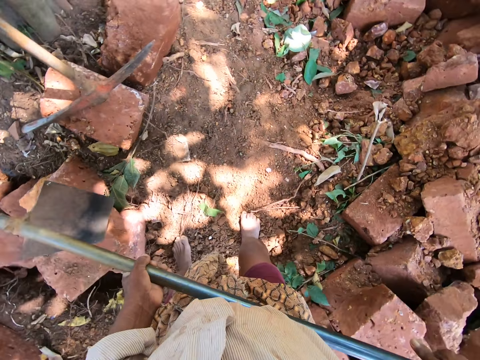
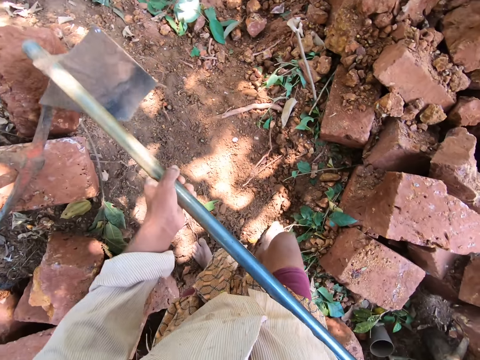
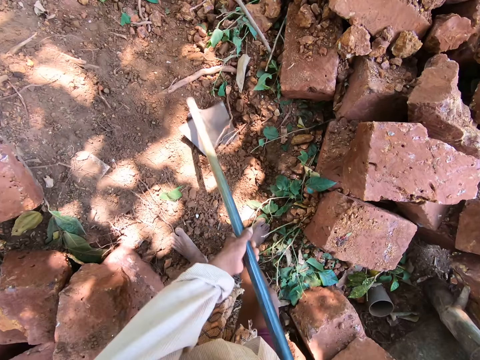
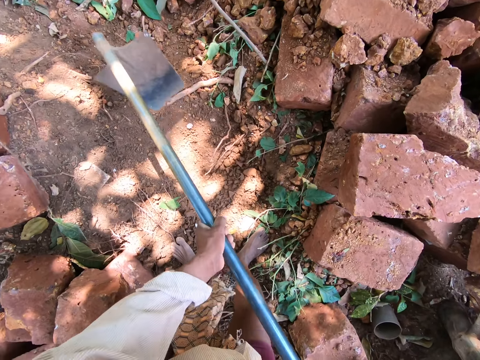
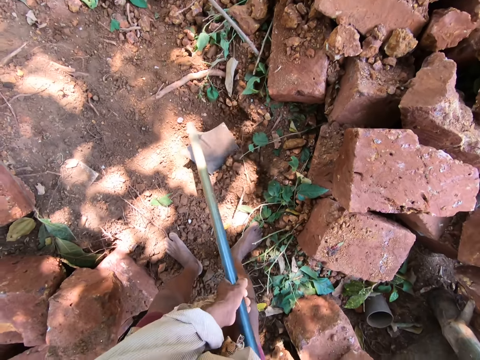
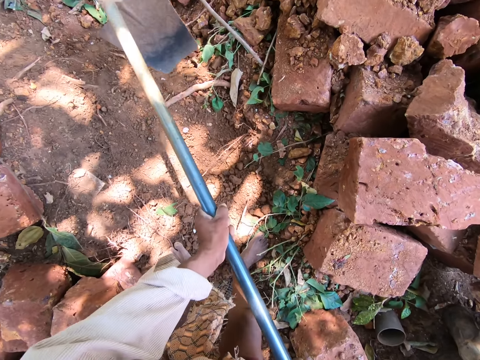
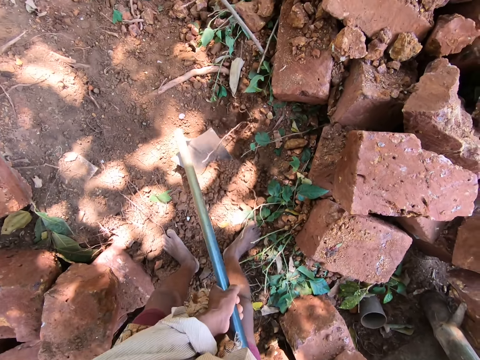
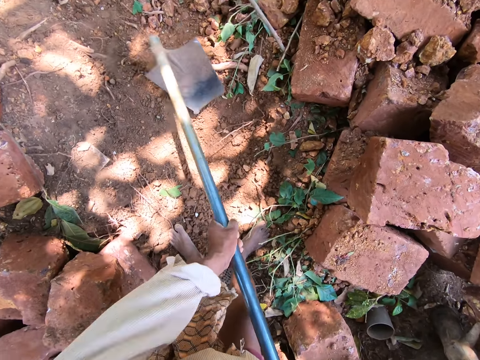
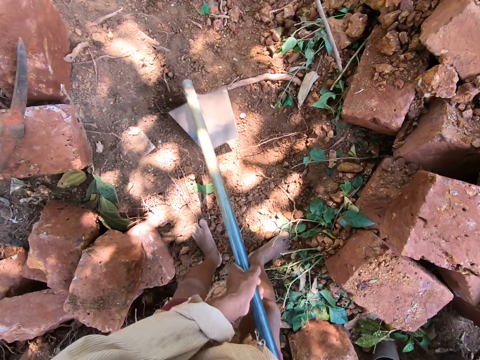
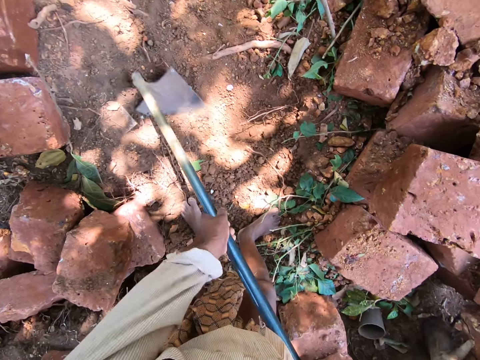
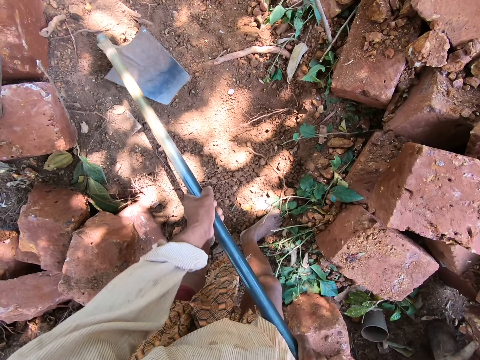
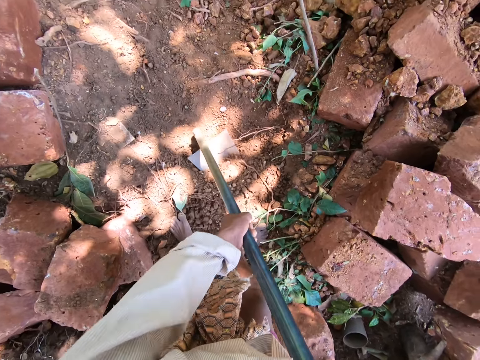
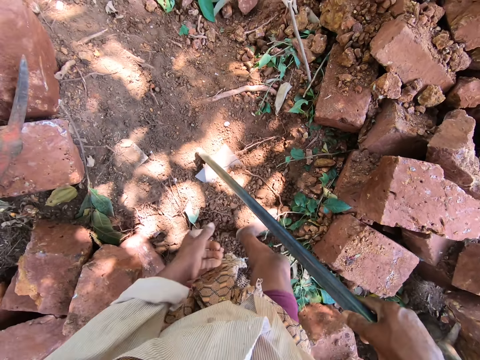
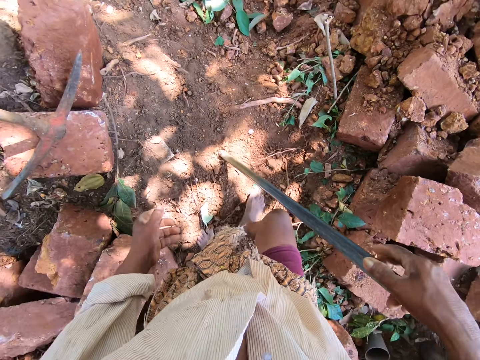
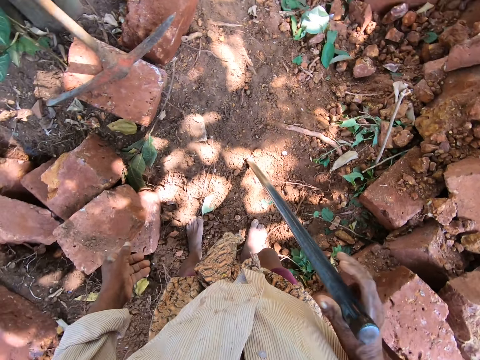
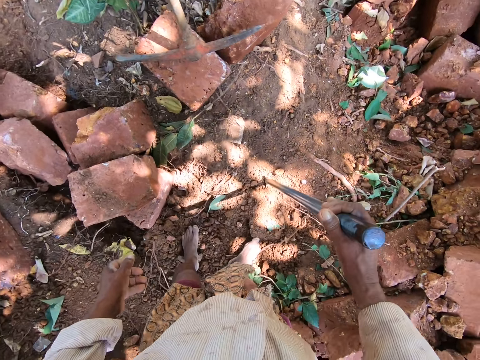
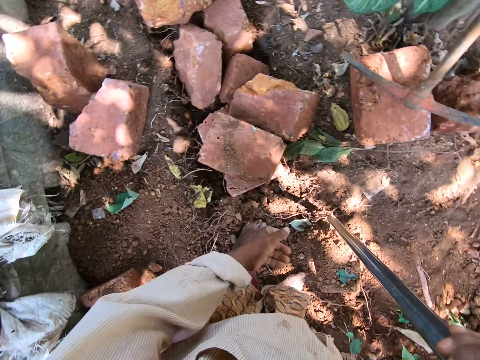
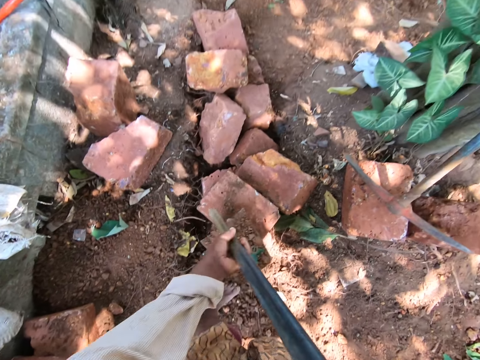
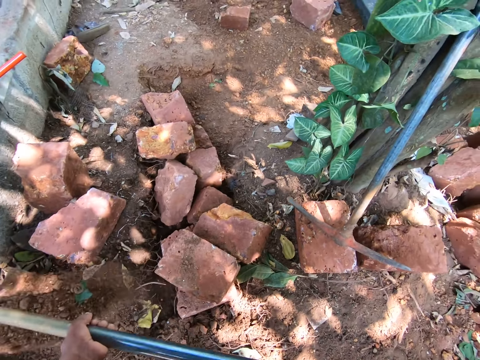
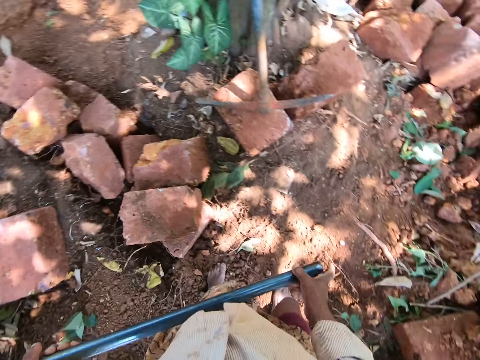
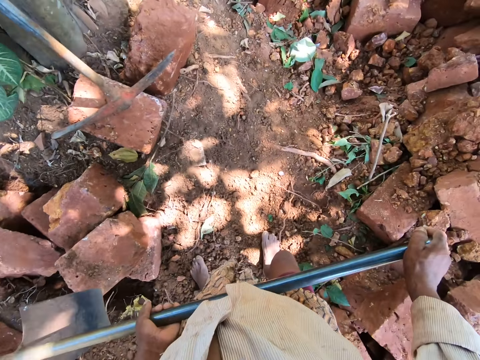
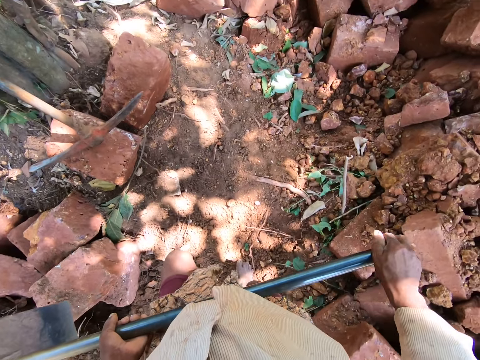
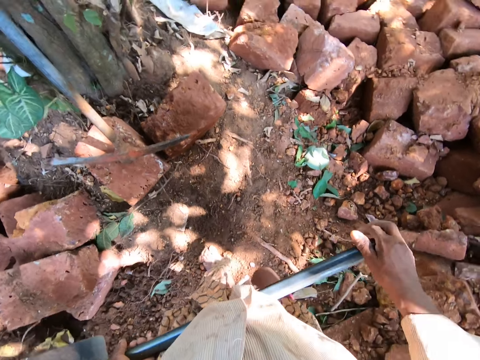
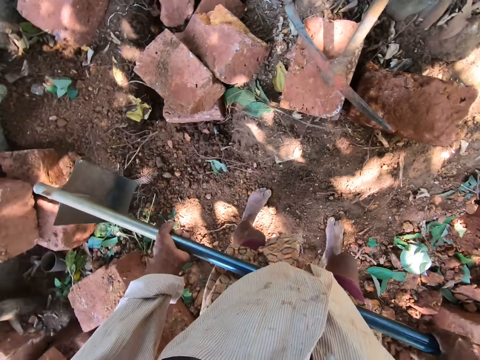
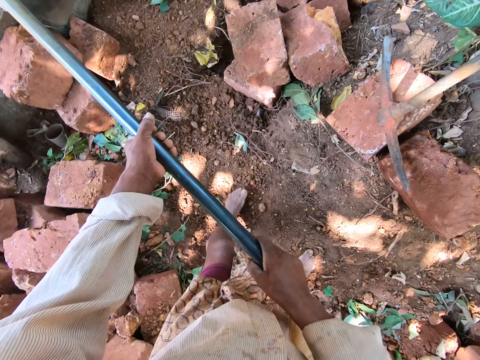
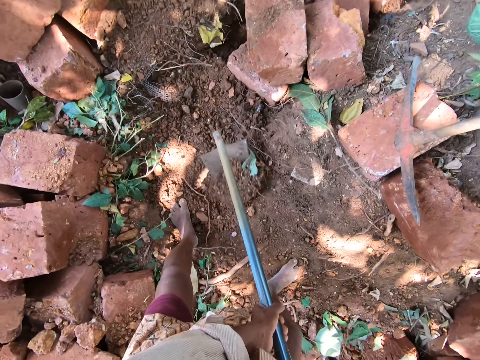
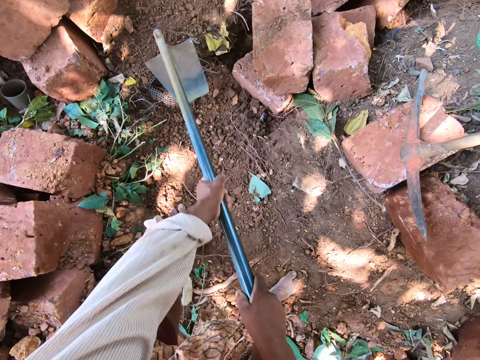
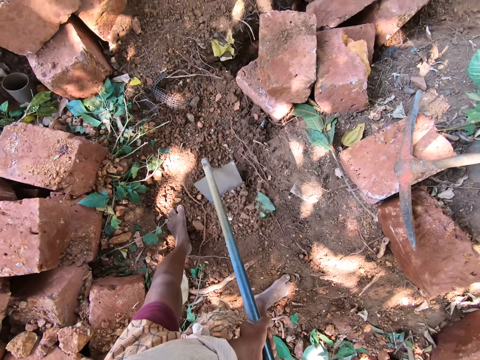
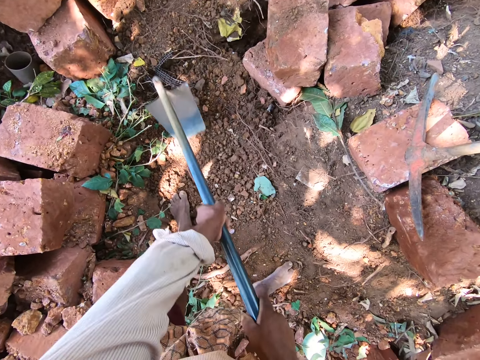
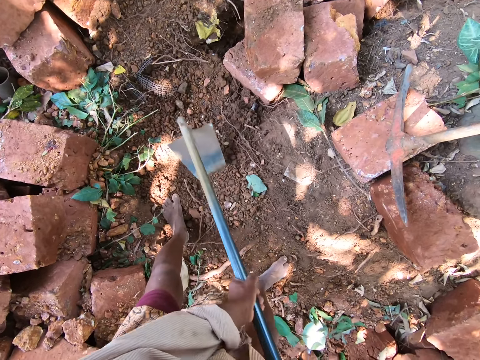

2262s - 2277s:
The camera wearer digs sand from the ground with the hoe in his hands. He scoops the sand on the ground with the hoe in his hands. He holds the hoe on the ground with his right hand. He moves sand onto the hoe in his right hand on the ground with his right leg. He takes the hoe in his right hand from the ground. He holds the hoe with both hands. He throws the sand on the hoe in his hands on the ground. He looks around. He walks on the building site. He digs sand from the ground with the hoe in his hands.

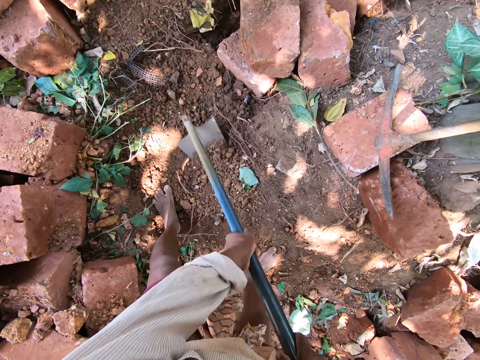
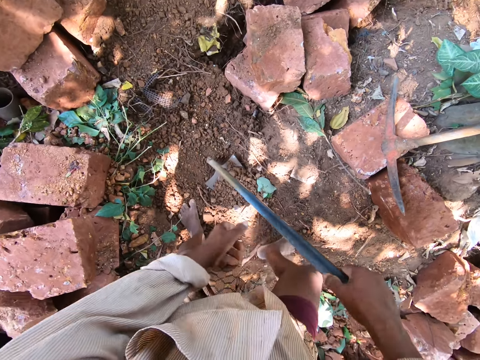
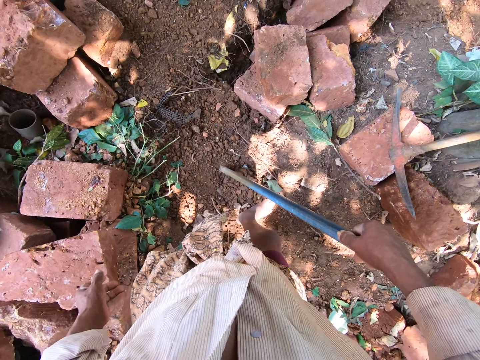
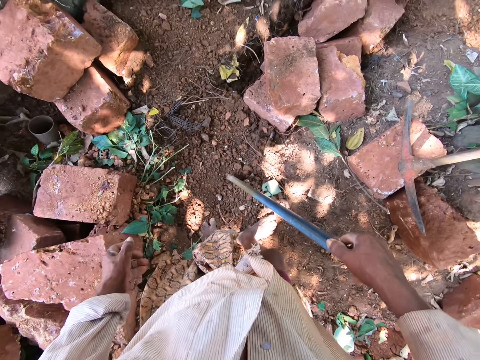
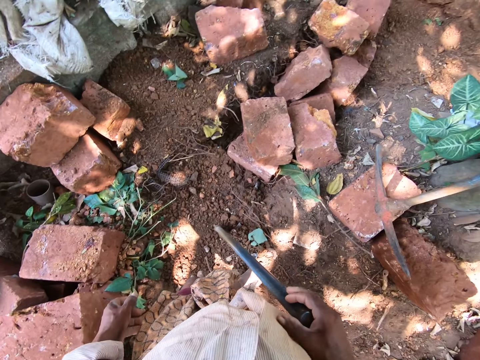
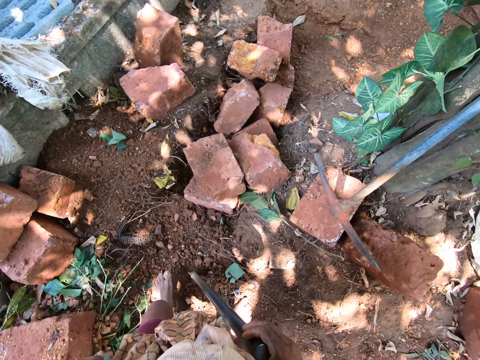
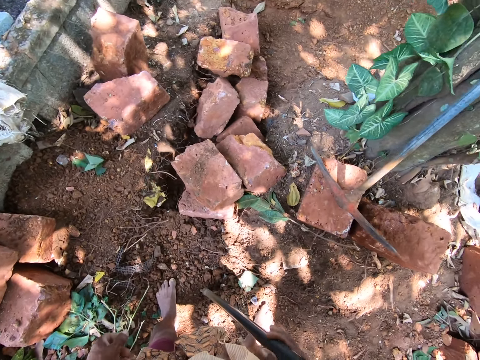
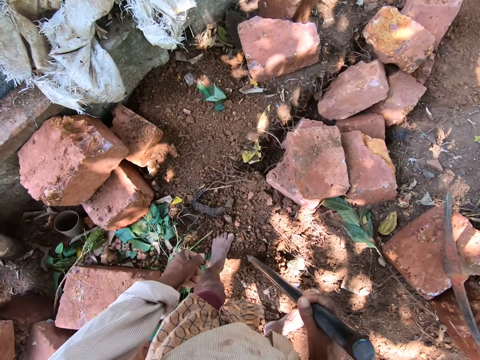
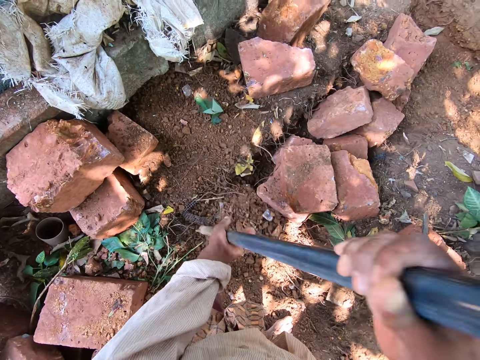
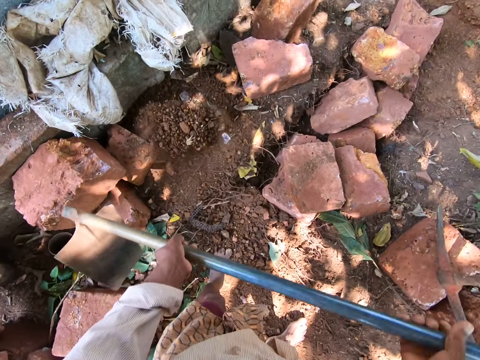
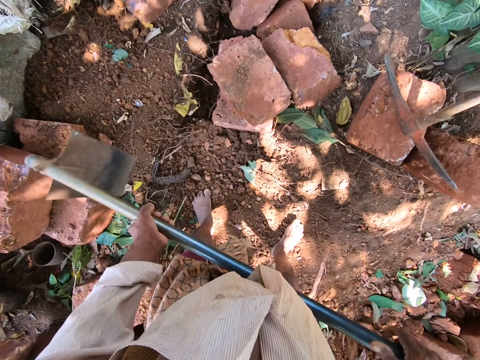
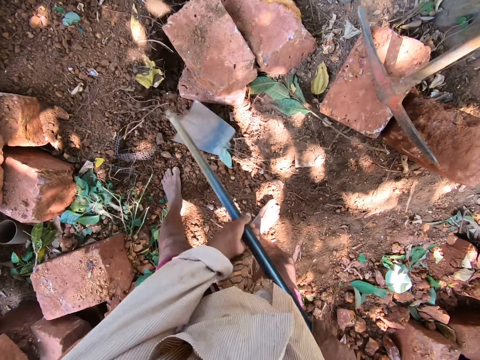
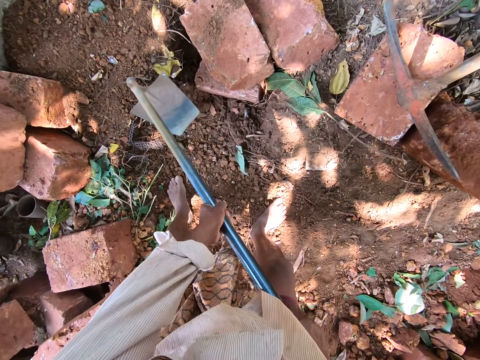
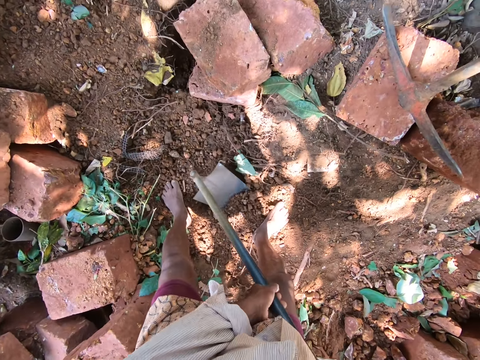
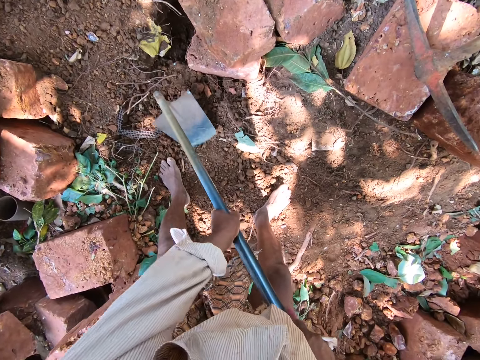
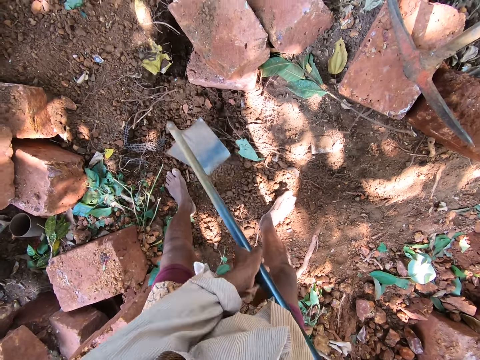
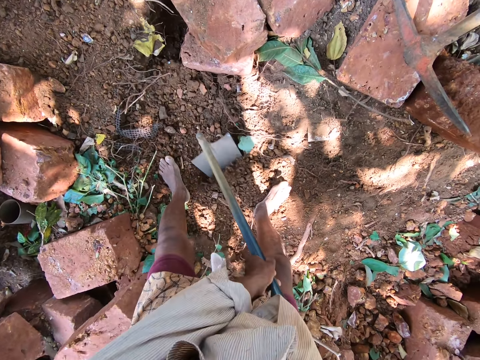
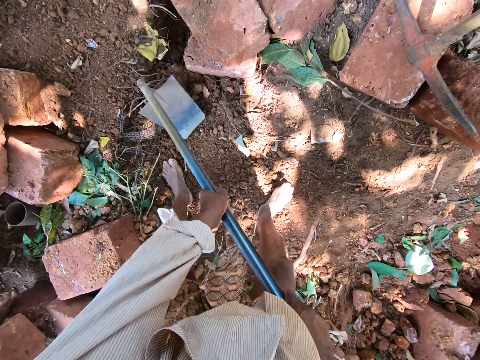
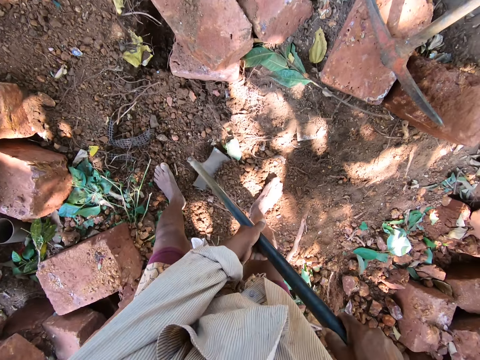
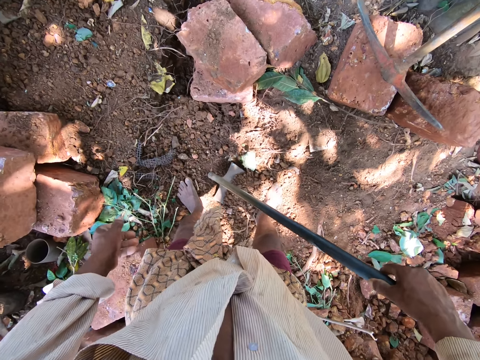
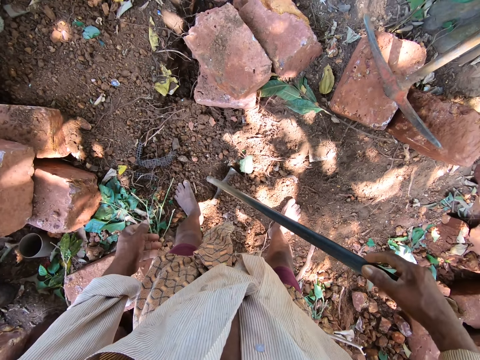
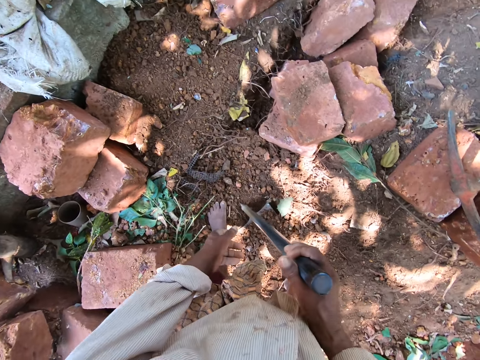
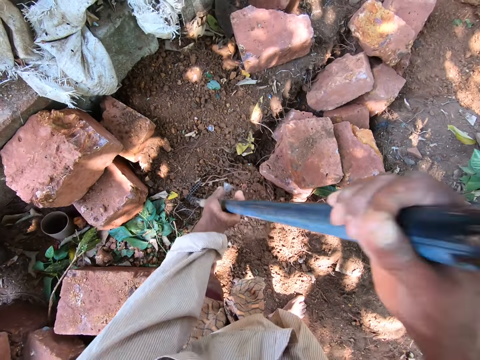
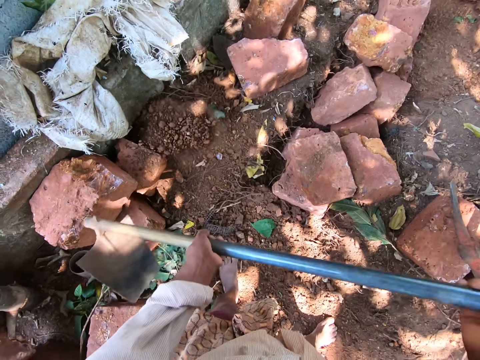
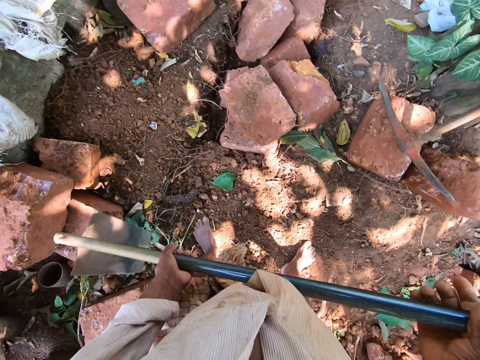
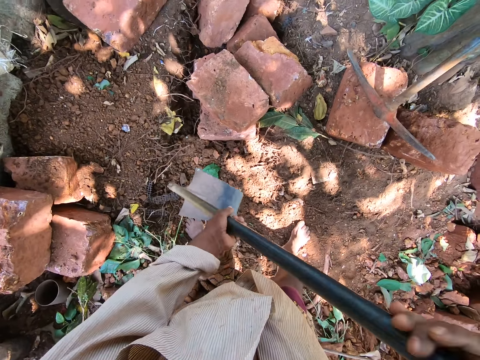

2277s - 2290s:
The camera wearer scoops the sand on the ground with the hoe in his hands. He holds the hoe on the ground with his right hand. He moves the sand onto the hoe in his right hand on the ground with his right leg. He takes the hoe with the sand in his right hand from the ground. He holds the hoe with both hands. He throws the sand on the hoe in his hands on the ground. He digs the sand from the ground with the hoe in his hands. He scoops the sand on the ground with the hoe in his hands. He holds the hoe on the ground with his right hand. He moves the sand onto the hoe in his right hand on the ground with his right leg. He takes the hoe in his right hand from the ground. He holds the hoe with both hands. He throws the sand on the hoe in his hands on the ground.
